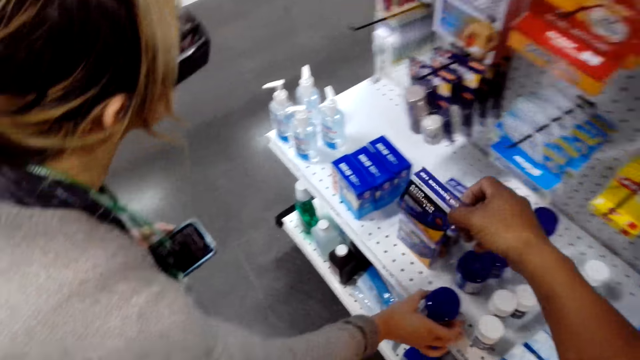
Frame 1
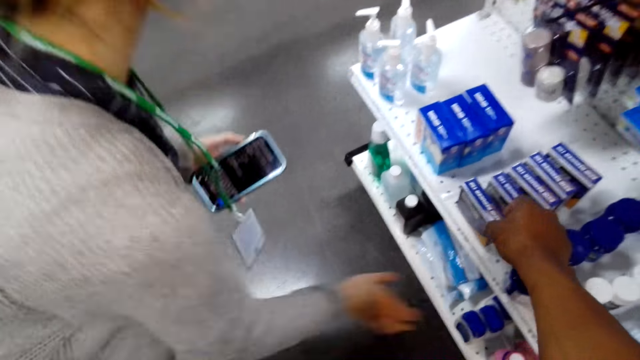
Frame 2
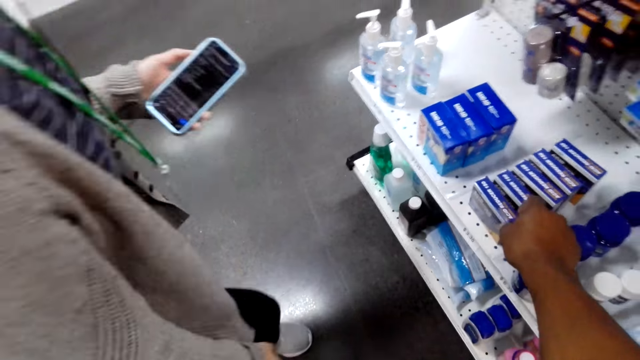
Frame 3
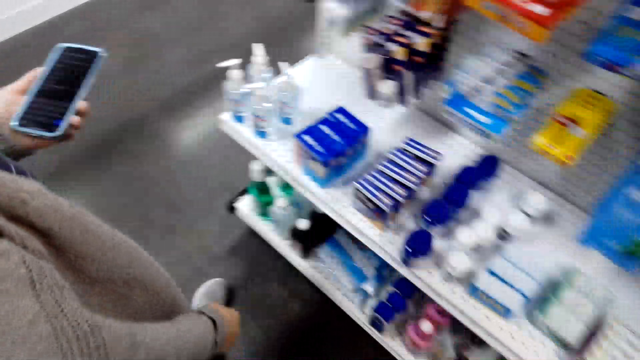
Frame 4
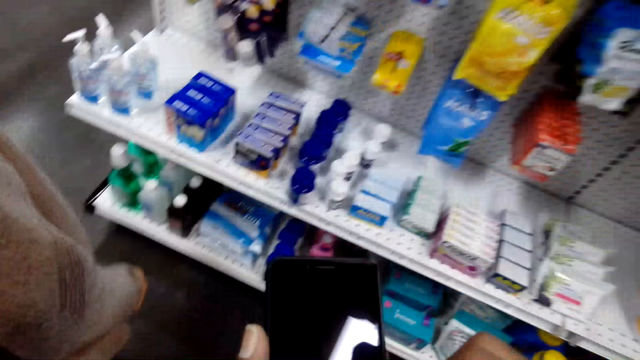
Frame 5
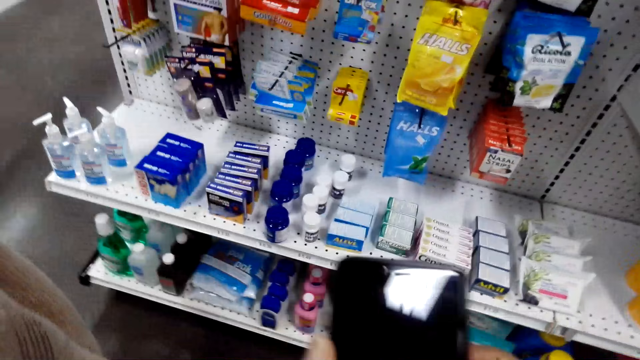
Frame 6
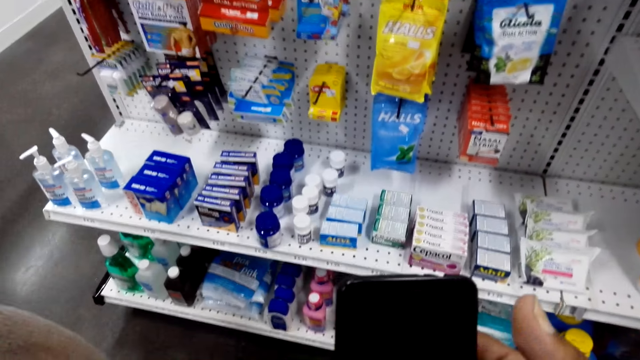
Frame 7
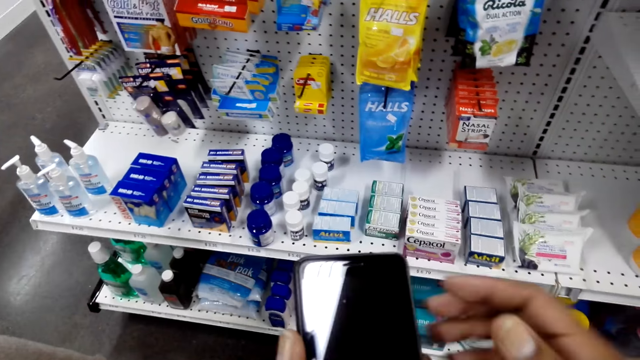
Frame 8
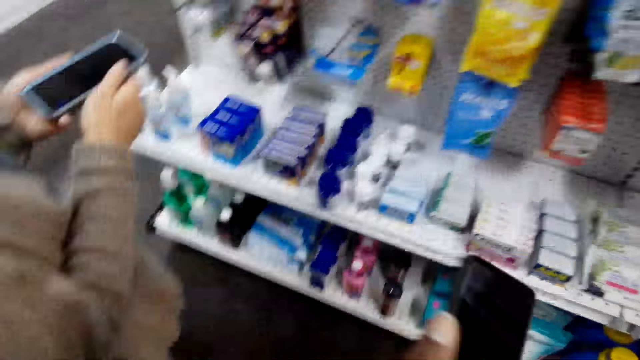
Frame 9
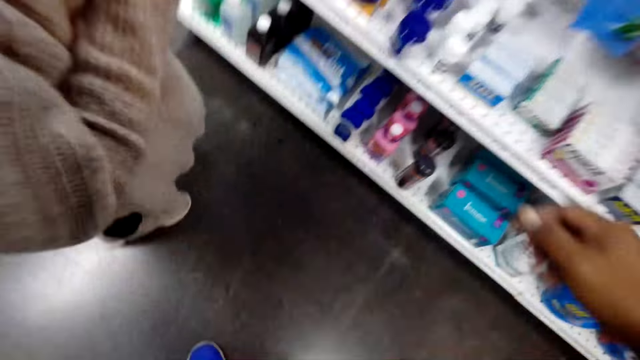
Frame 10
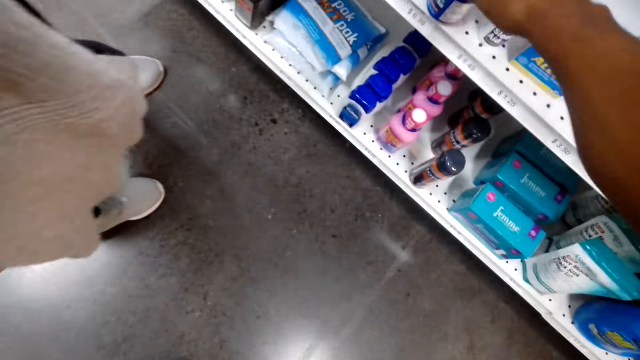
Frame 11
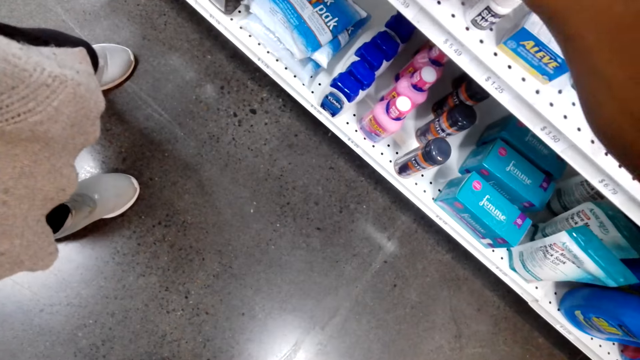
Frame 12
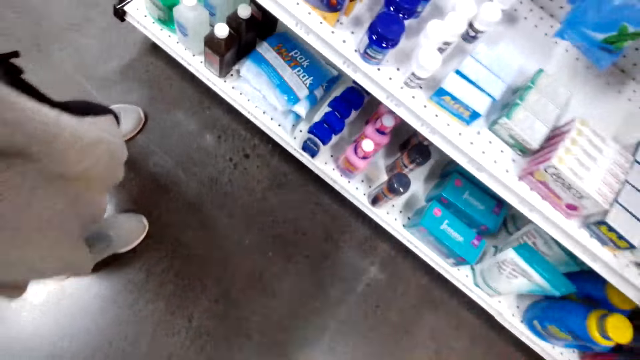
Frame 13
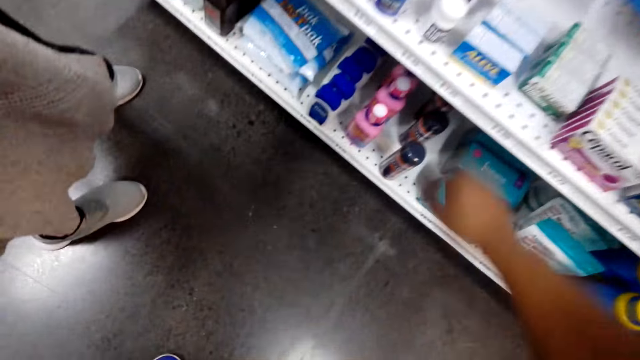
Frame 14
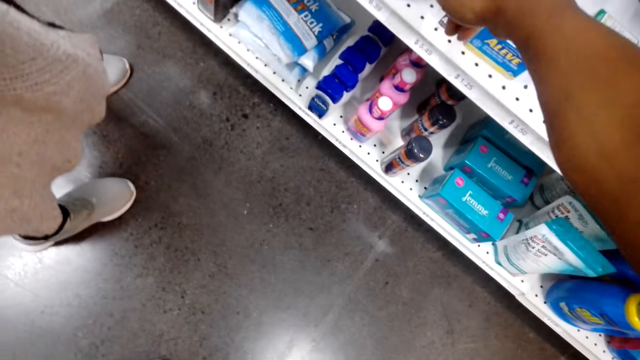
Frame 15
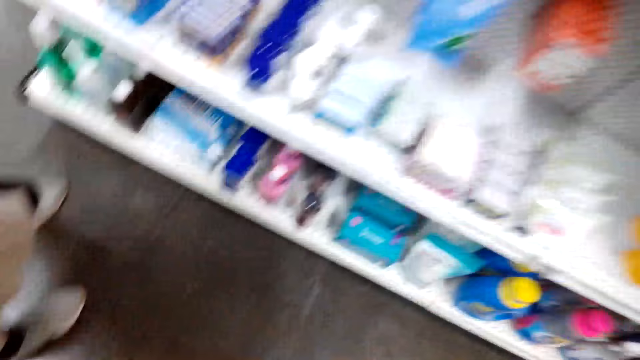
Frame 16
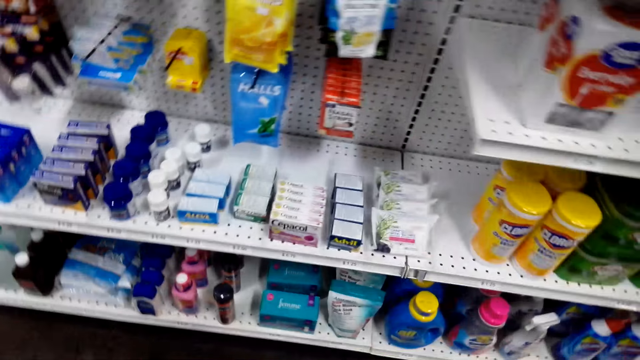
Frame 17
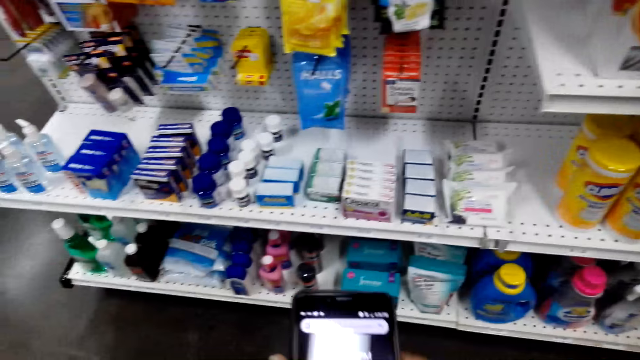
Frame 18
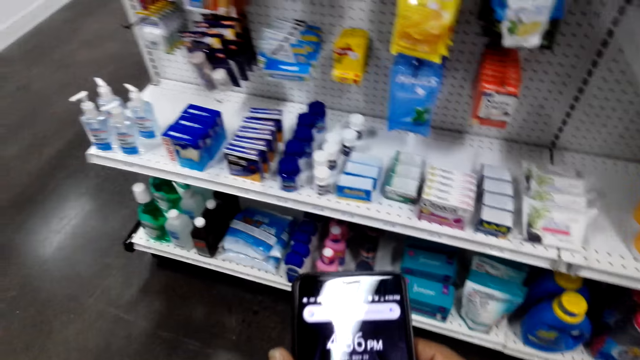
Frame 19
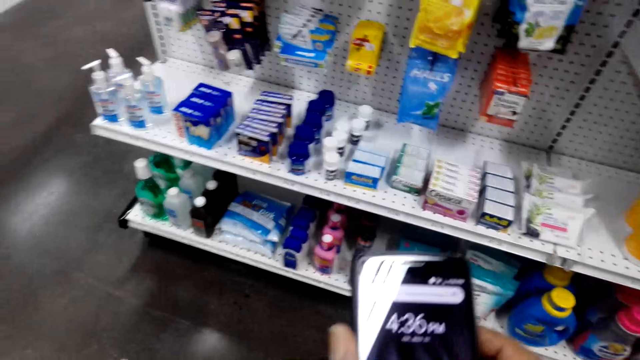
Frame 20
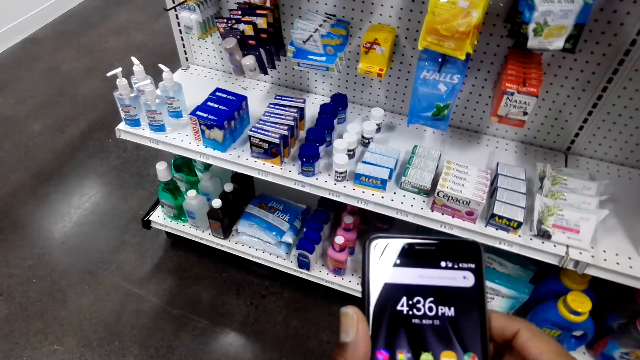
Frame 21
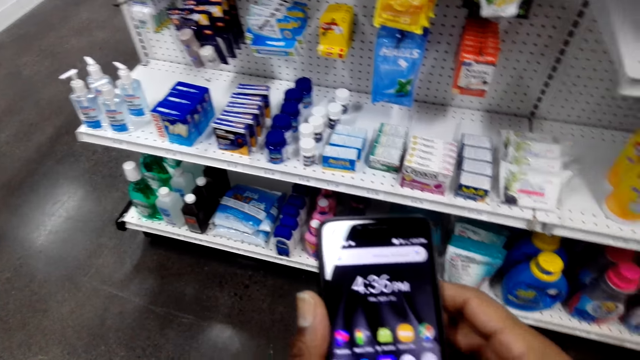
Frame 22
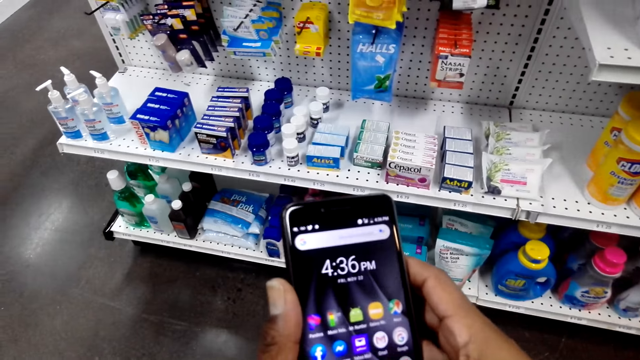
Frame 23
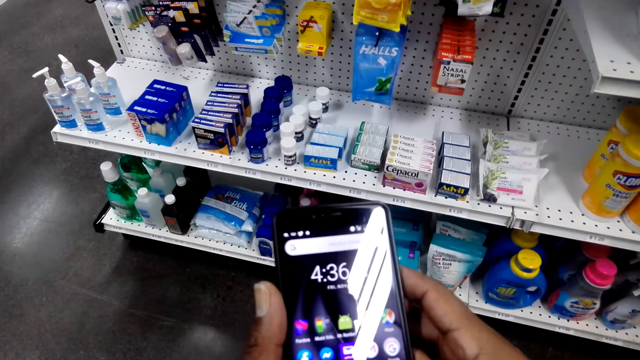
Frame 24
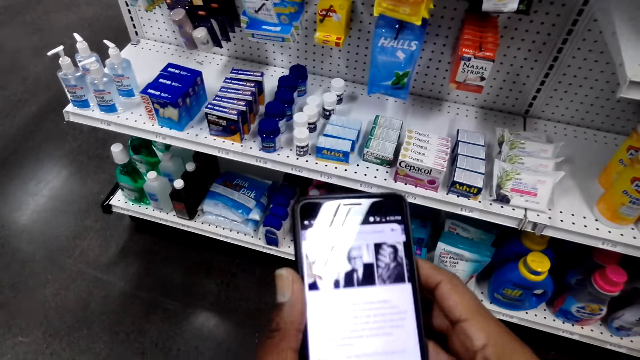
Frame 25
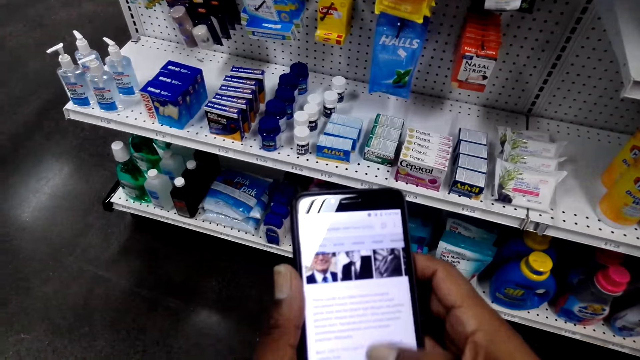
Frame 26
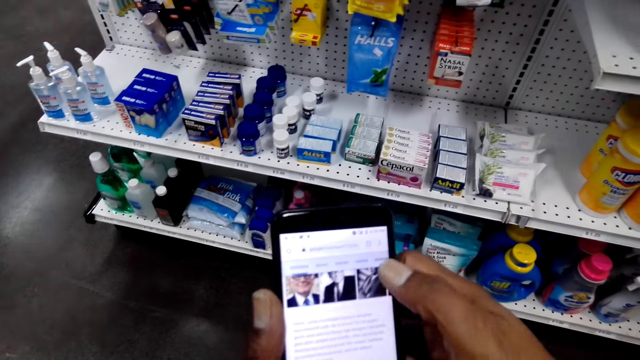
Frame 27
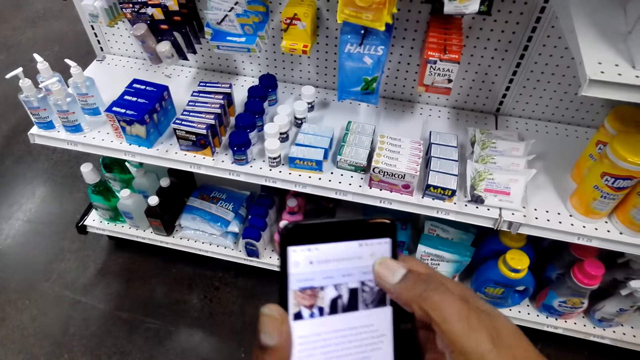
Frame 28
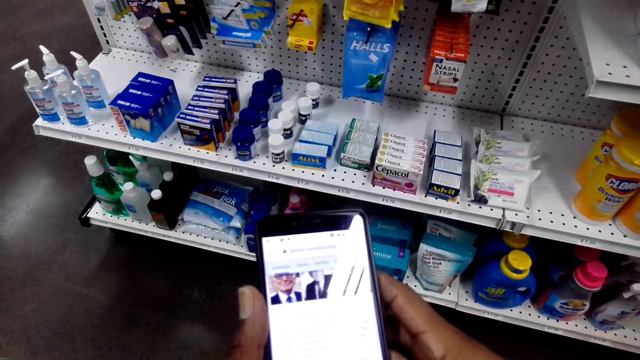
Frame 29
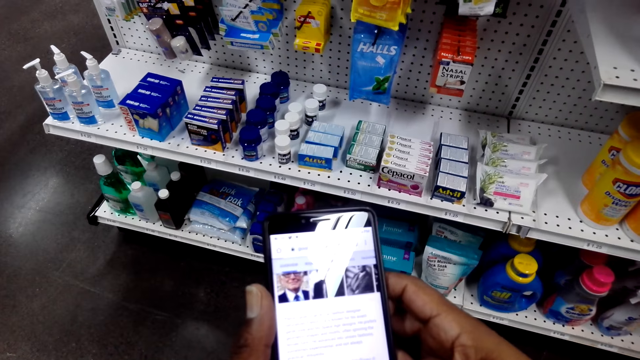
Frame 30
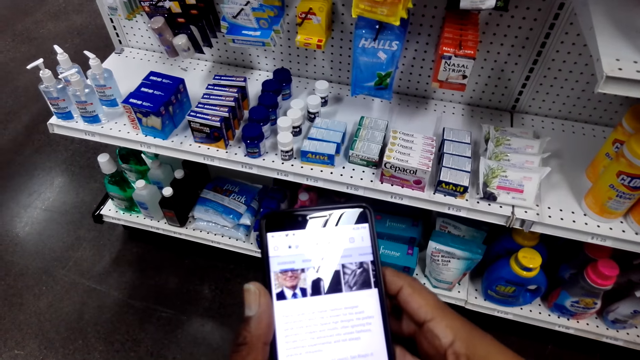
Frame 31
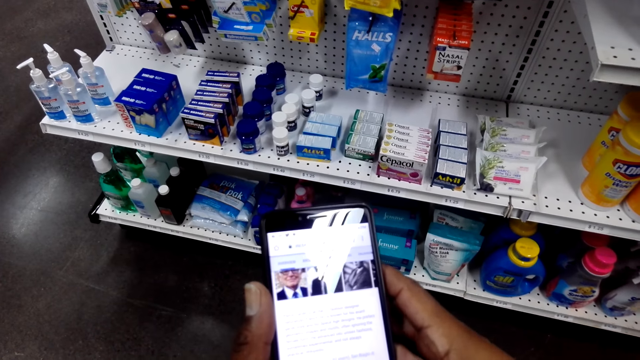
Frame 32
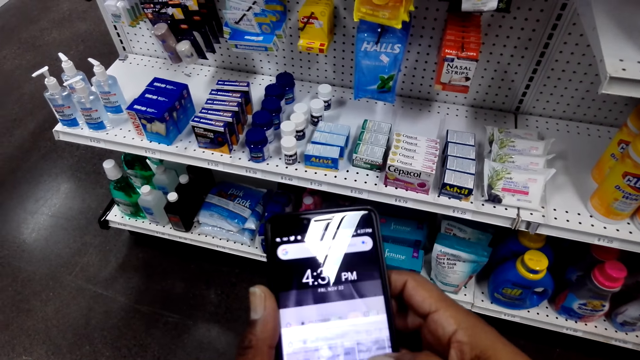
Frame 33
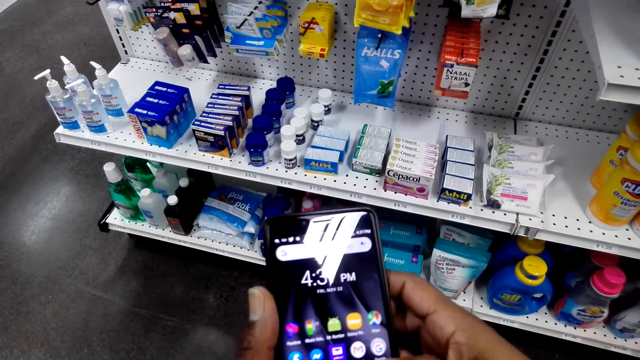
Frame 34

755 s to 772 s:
The camera wearer returns the acid reducer to the shelf. They operate a phone. They browse on the phone.
